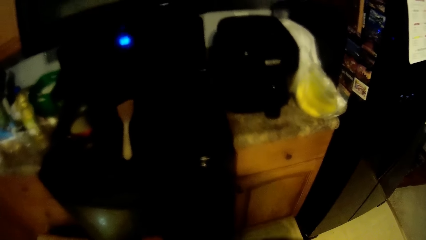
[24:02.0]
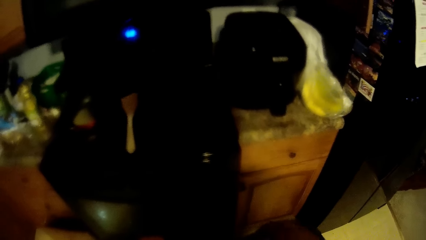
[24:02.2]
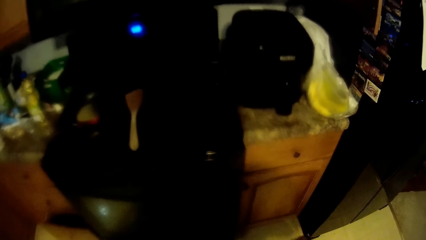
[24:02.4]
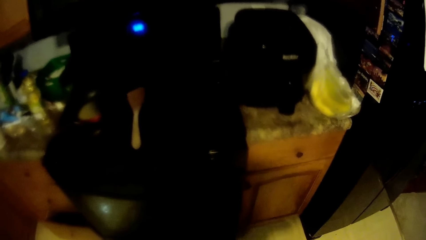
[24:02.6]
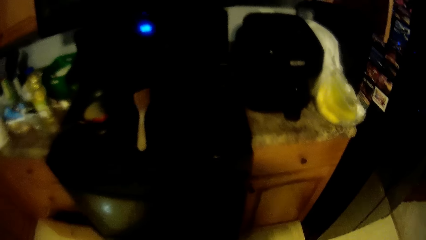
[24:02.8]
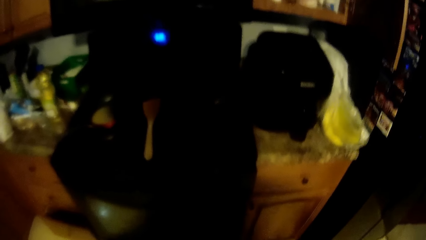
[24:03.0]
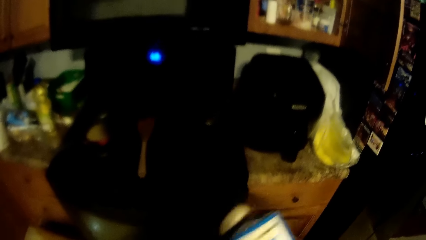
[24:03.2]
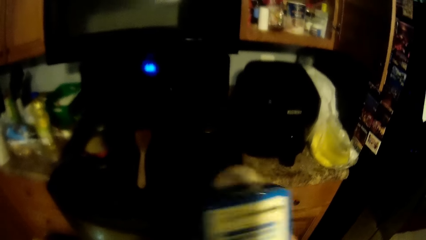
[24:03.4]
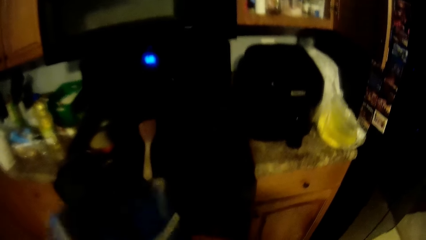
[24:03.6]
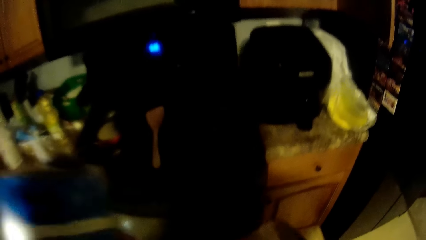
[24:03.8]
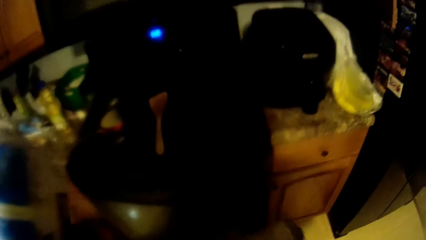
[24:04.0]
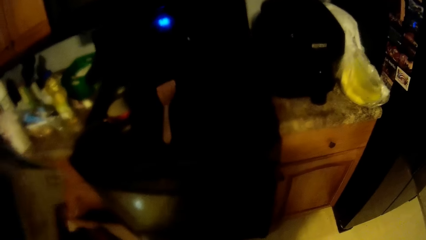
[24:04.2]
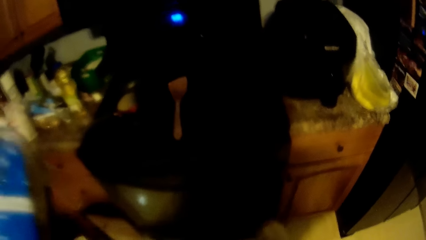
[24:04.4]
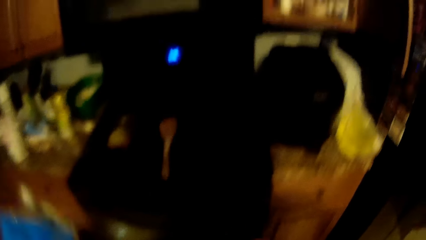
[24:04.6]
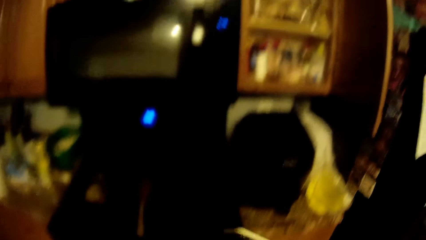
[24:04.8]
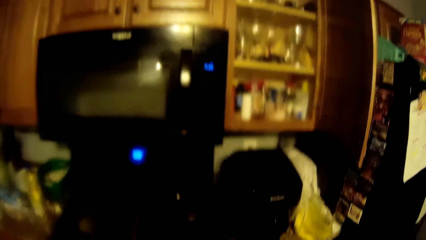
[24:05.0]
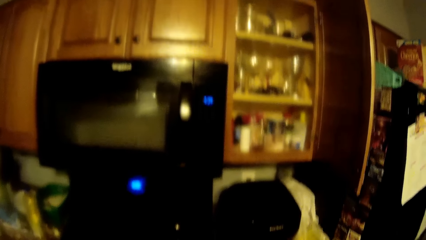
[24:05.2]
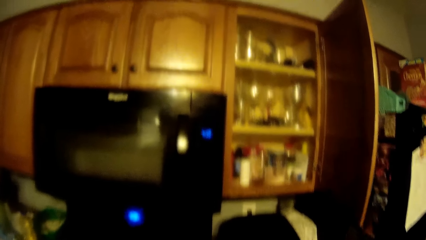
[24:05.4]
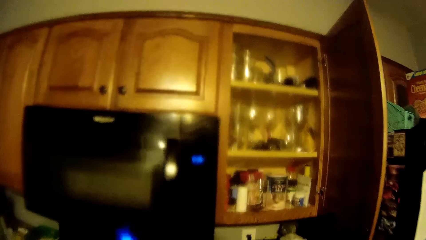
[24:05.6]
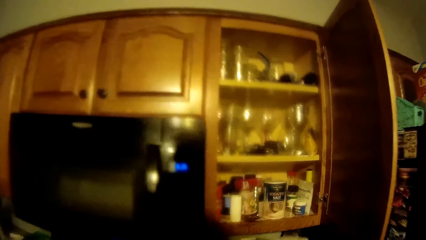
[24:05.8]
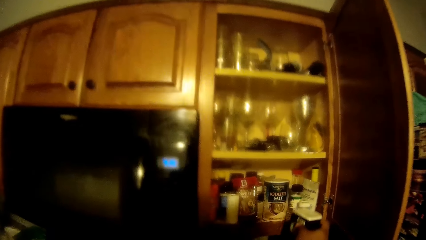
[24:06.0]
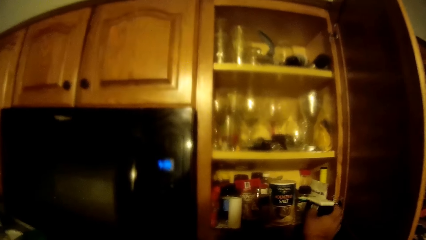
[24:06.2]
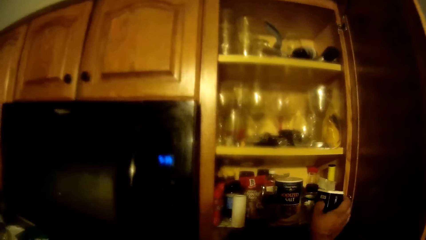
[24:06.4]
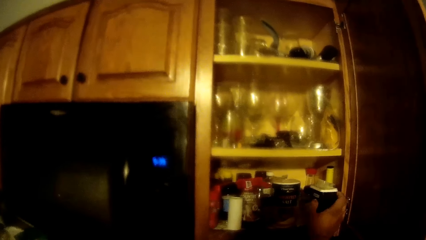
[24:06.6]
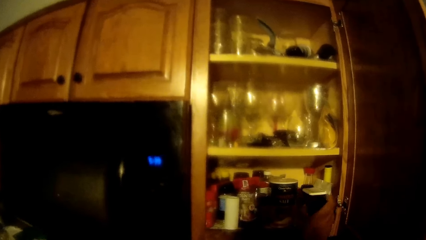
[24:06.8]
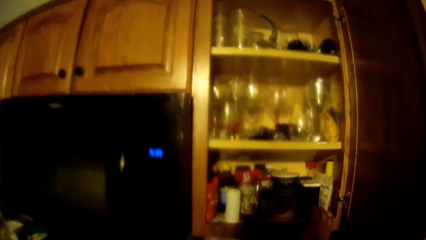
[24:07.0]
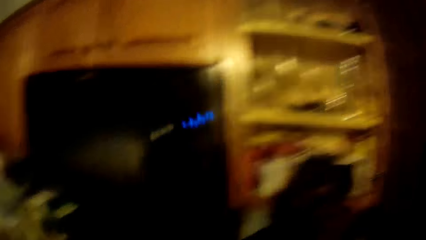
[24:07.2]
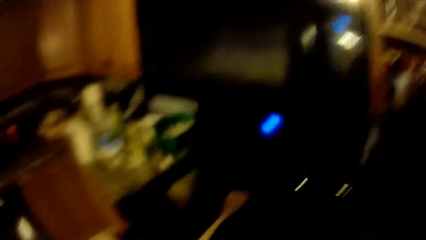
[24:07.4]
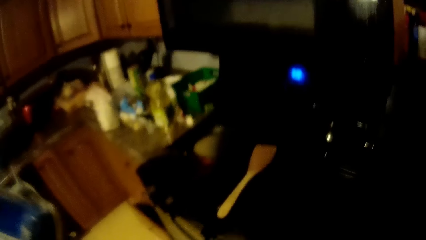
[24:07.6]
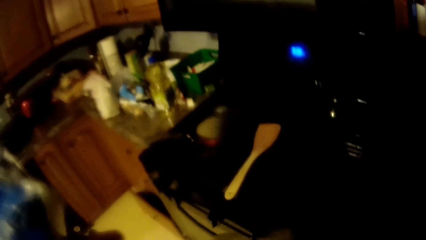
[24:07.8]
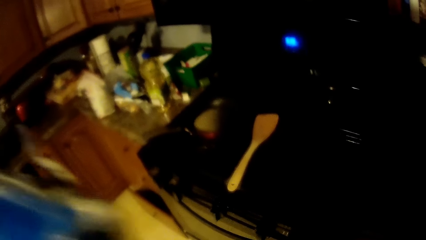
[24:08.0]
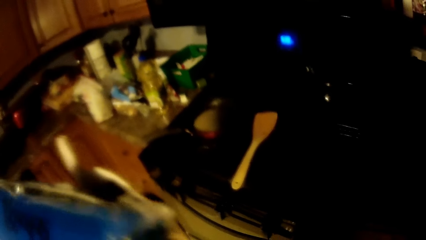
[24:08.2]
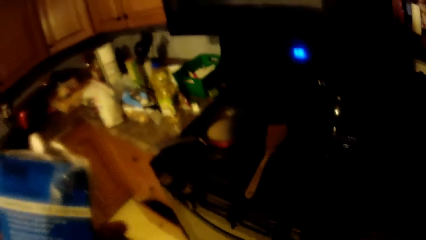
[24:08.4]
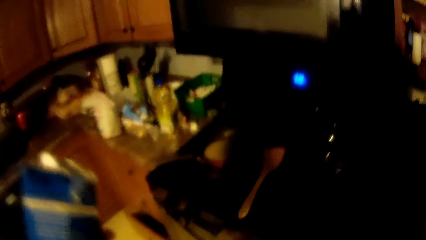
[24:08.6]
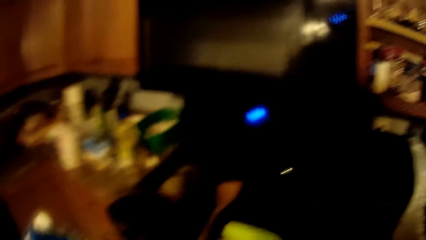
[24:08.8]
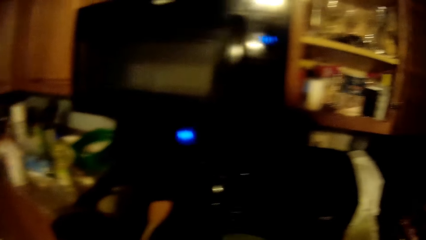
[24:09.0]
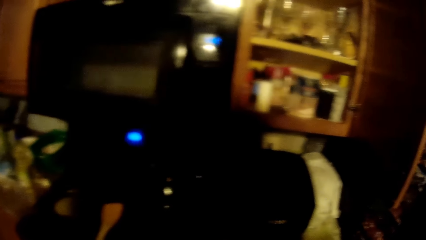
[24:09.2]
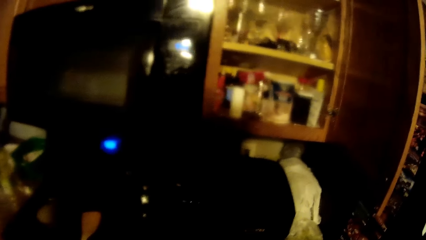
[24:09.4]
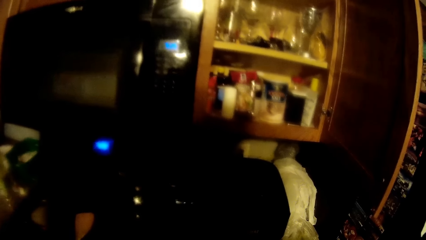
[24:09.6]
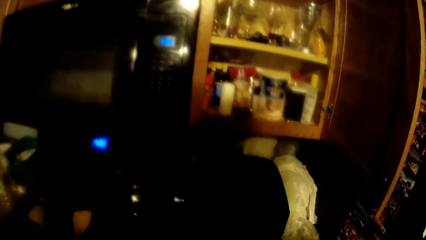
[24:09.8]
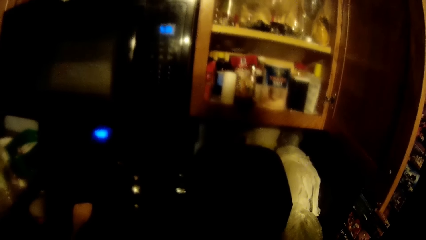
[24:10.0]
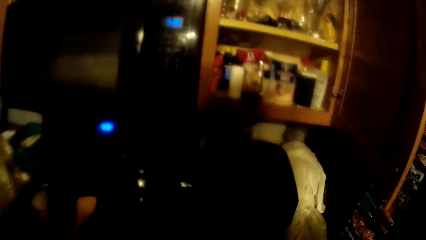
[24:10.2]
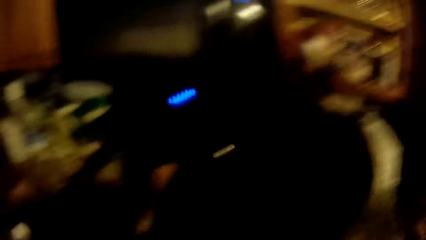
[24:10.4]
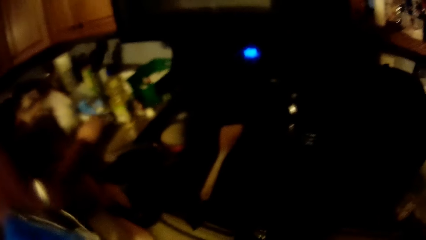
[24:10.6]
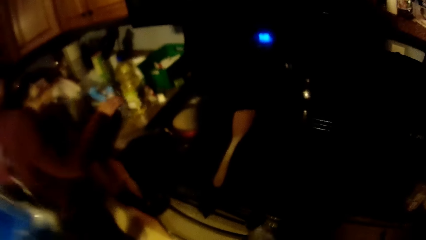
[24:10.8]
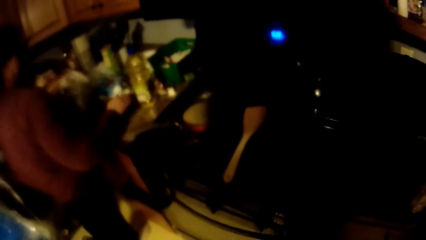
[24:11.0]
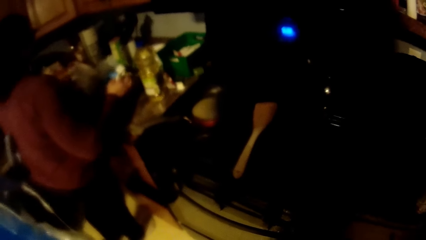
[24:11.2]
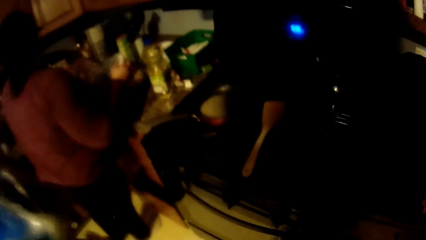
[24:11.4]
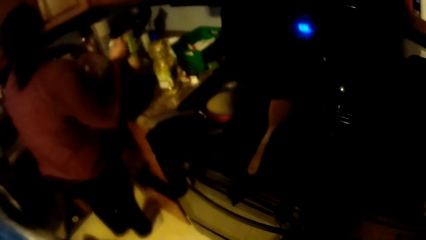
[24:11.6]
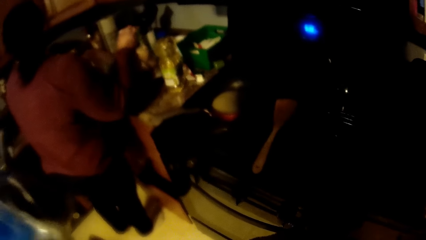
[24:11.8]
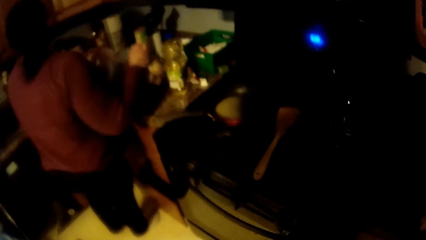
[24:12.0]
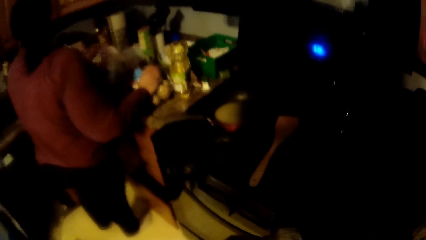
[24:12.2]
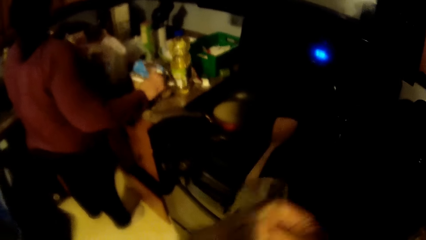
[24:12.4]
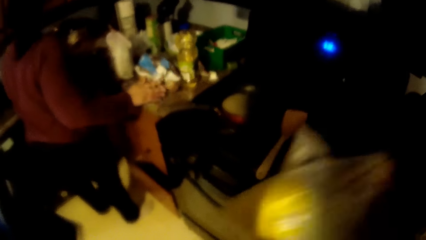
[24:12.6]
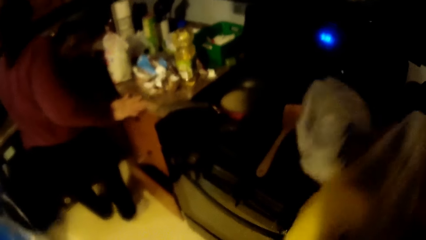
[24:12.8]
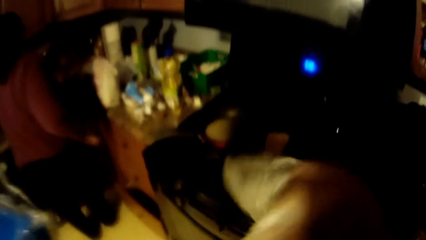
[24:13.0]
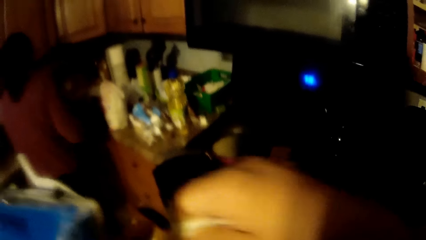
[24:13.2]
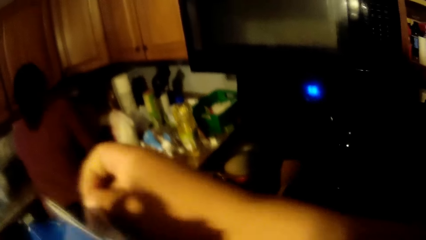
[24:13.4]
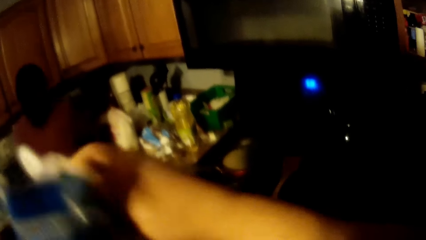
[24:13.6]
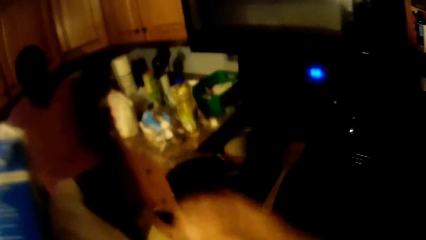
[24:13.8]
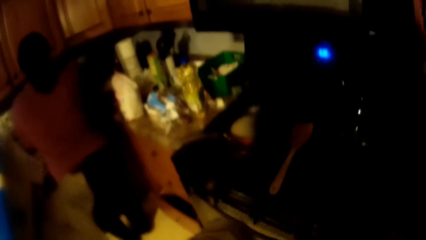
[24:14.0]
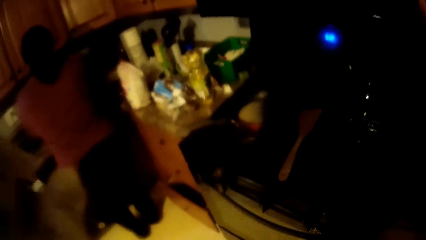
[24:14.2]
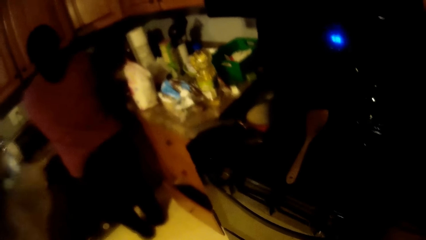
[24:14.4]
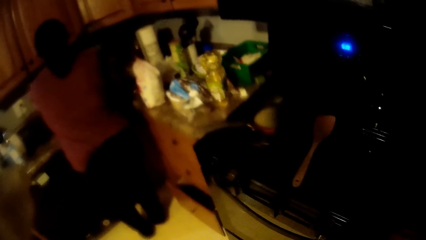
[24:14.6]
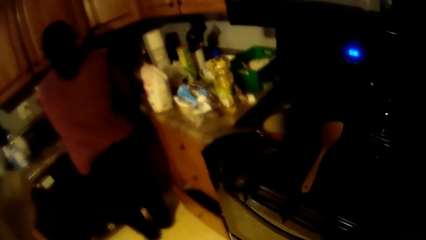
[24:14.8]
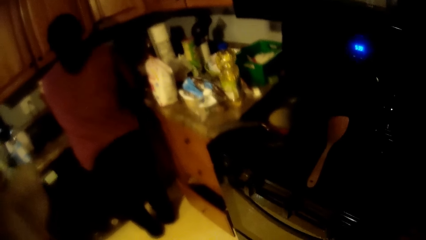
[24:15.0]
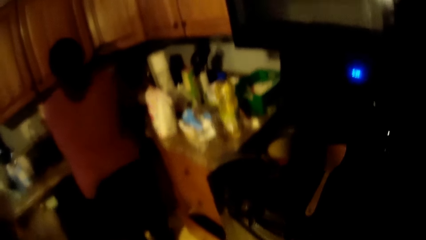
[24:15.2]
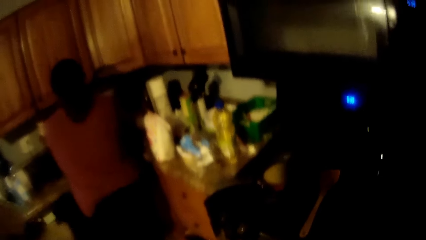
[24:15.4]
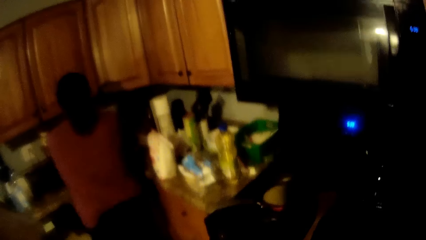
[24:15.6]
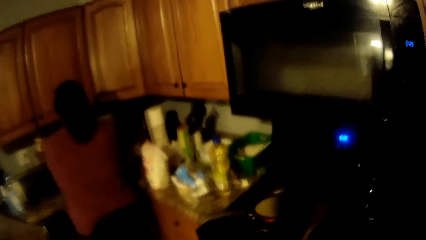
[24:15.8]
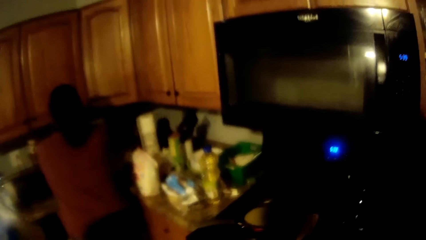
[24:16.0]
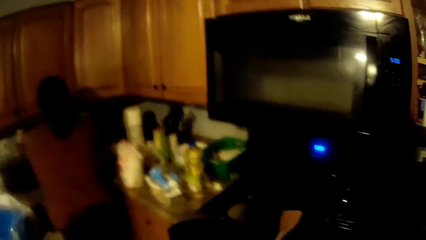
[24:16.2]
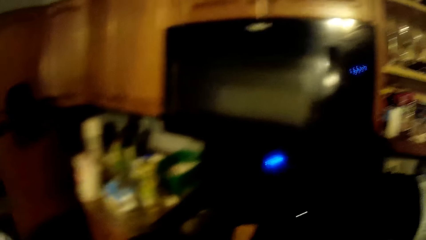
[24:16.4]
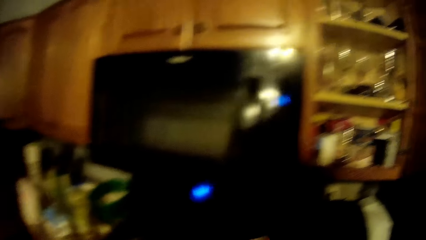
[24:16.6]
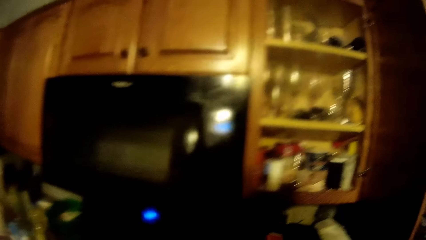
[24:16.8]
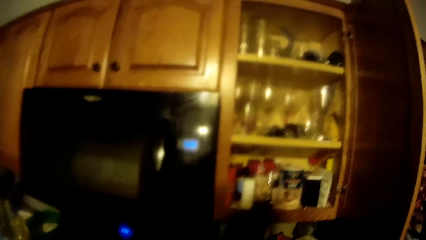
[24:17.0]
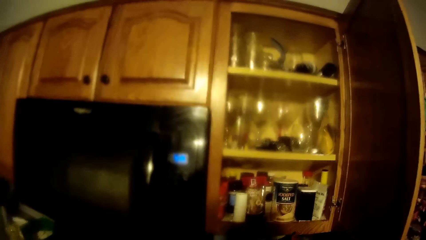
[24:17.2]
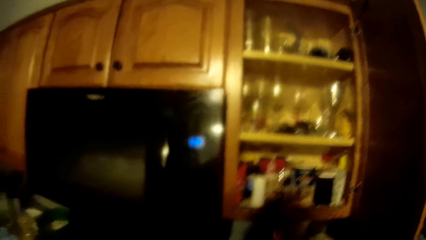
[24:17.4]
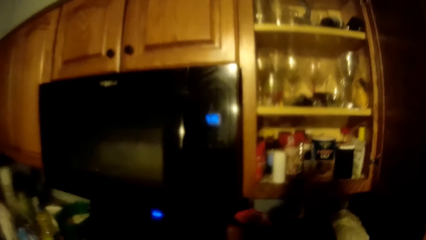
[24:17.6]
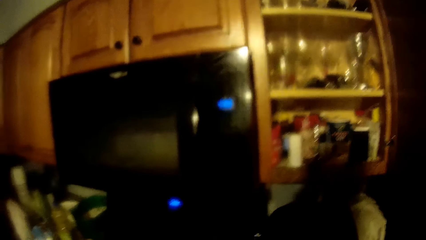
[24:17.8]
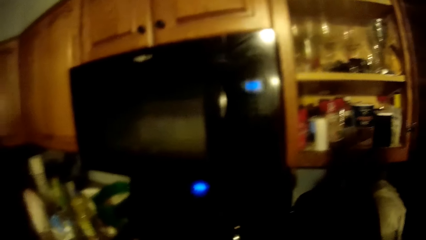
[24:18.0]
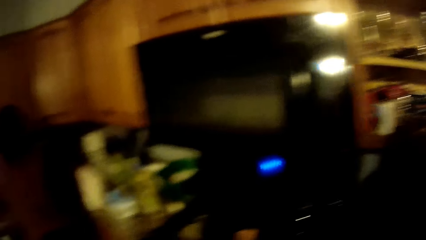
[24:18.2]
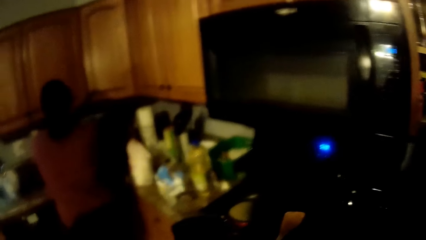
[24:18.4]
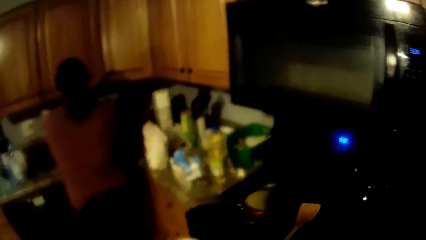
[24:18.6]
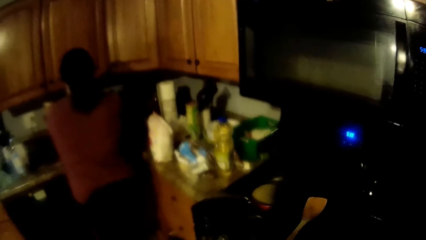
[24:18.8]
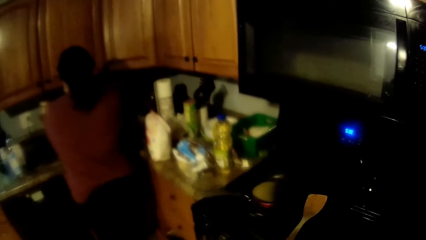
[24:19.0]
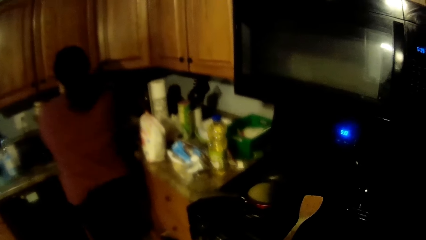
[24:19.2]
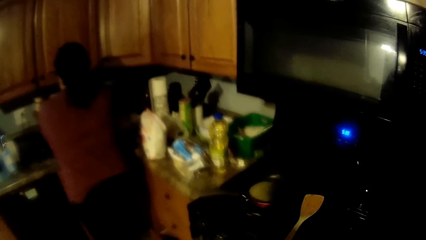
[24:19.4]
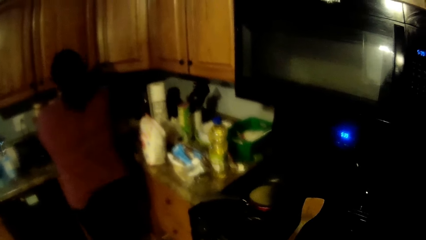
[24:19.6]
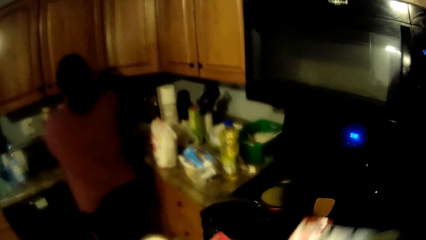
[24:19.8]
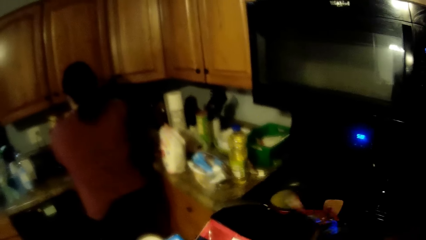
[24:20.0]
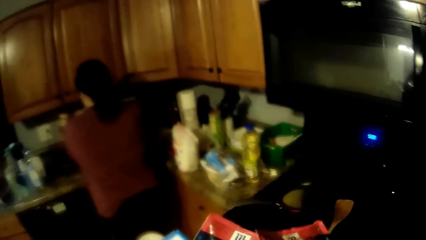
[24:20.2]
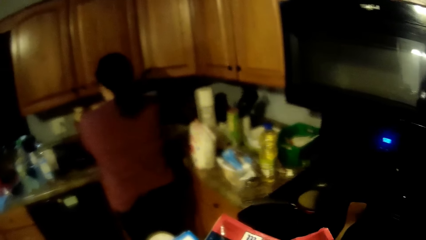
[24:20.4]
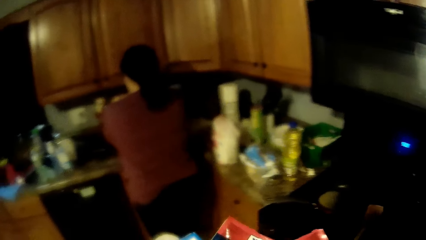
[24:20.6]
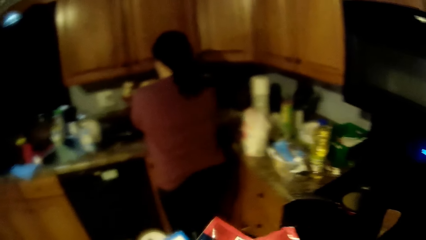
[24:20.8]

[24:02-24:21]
The camera wearer passes a milk container from his right hand to his left hand. He places a food container into a cabinet. A woman moves bread with her left hand backwards. The camera wearer holds a nylon paper with his right hand. He moves the nylon paper from his right hand to his left hand. He speaks to the woman. He looks around the room.
